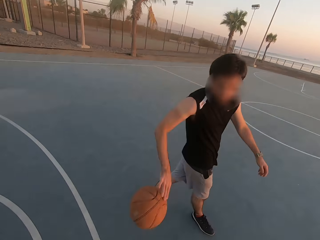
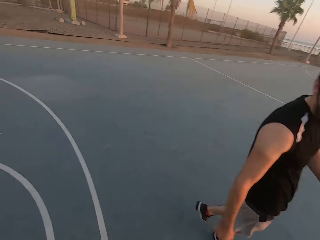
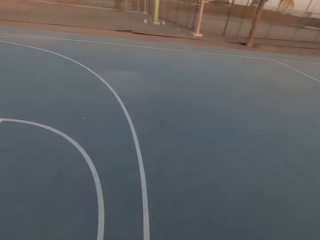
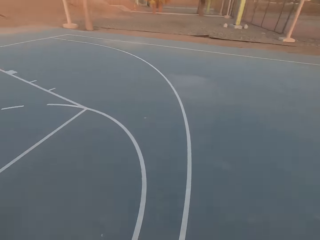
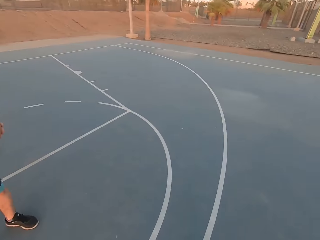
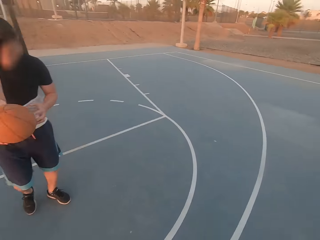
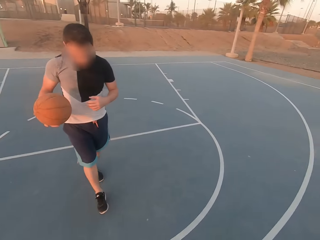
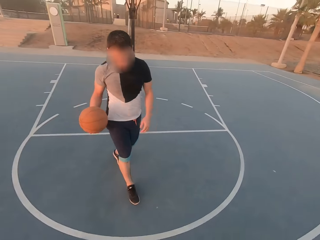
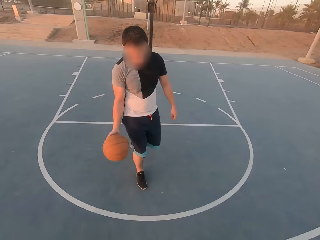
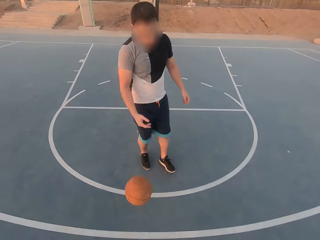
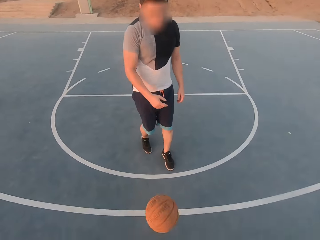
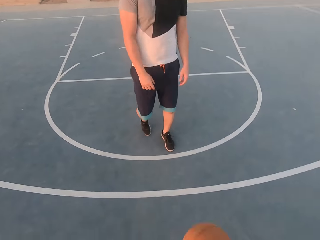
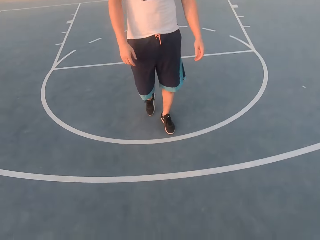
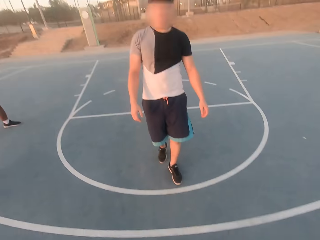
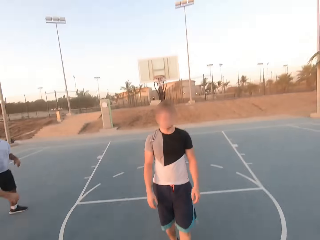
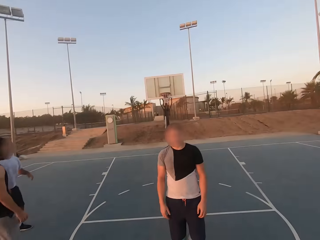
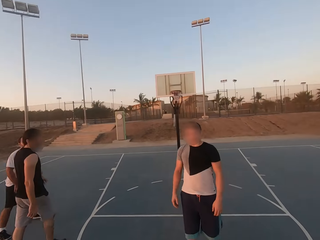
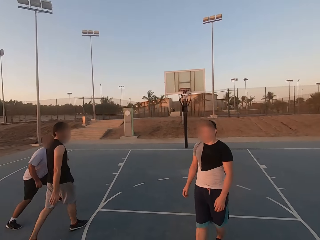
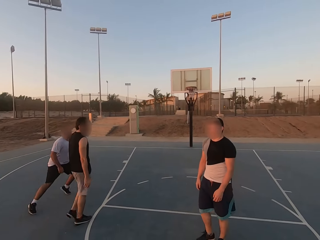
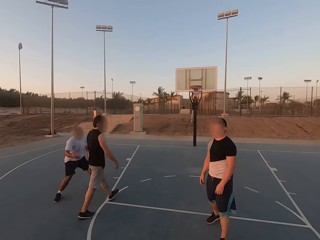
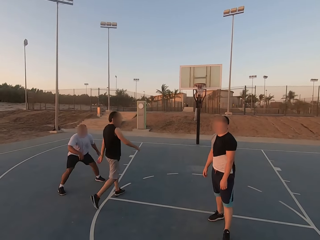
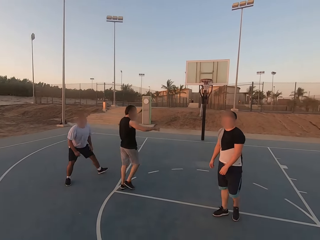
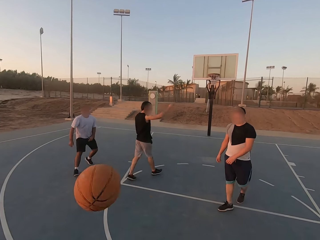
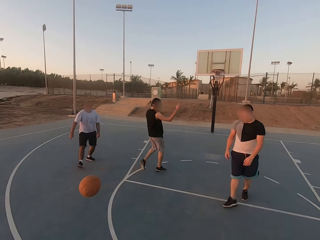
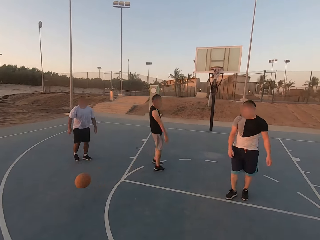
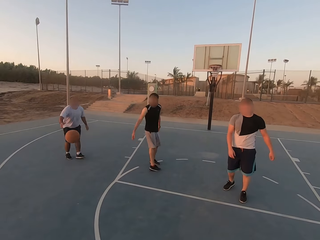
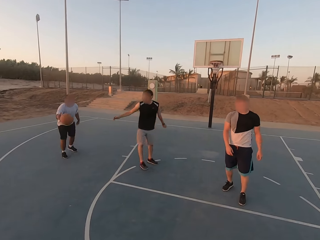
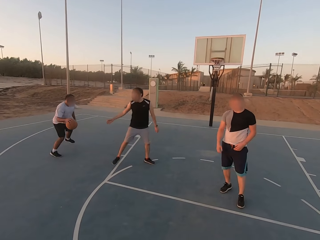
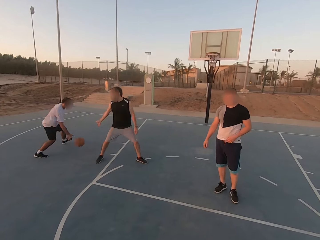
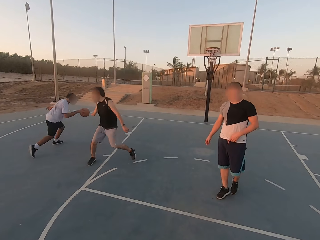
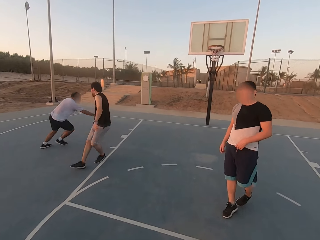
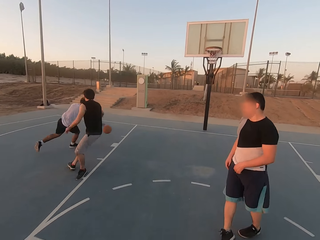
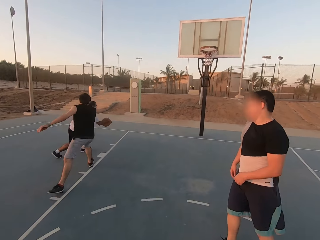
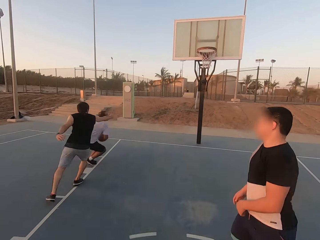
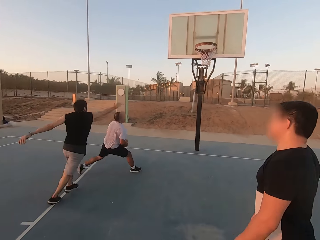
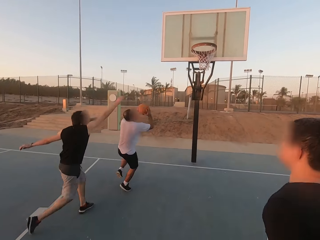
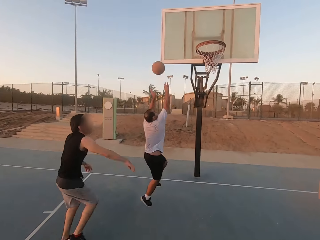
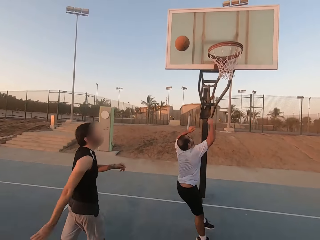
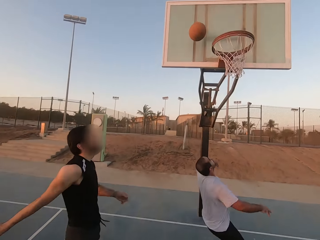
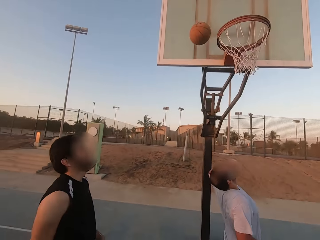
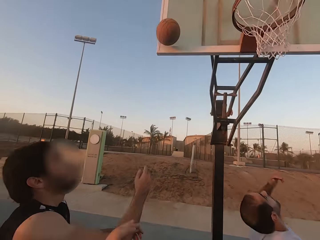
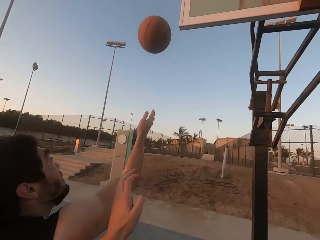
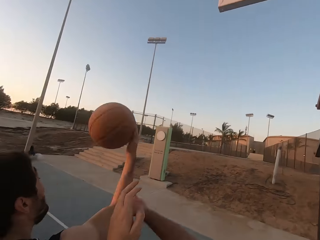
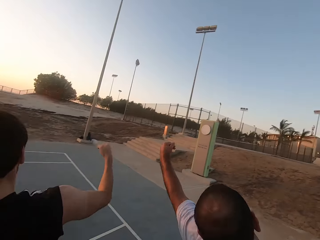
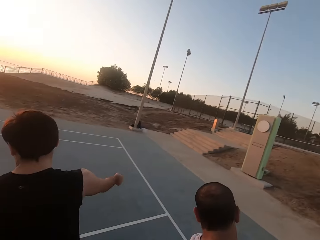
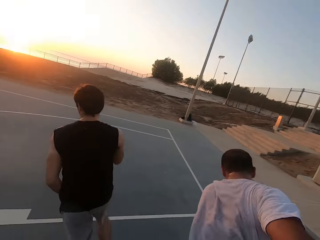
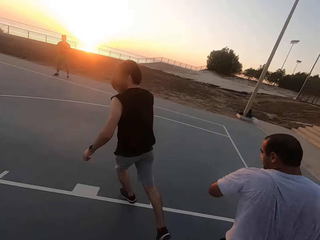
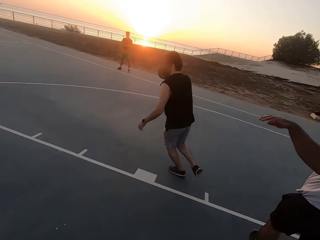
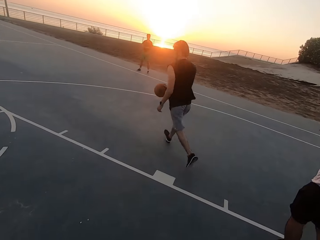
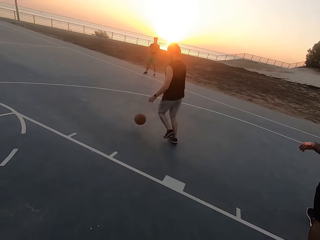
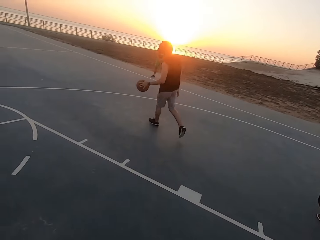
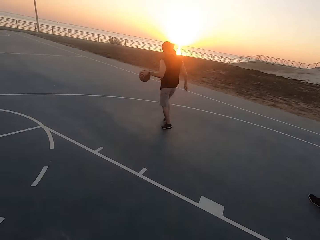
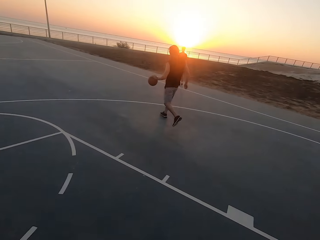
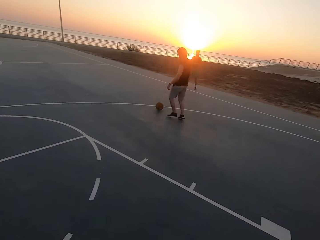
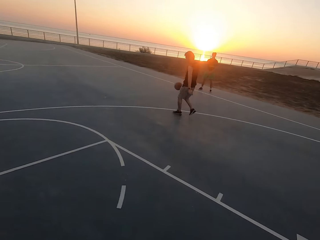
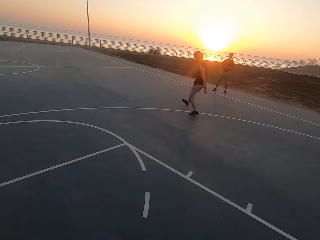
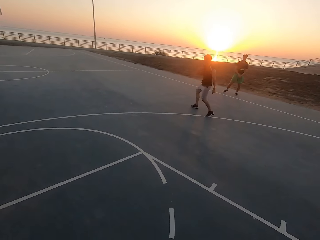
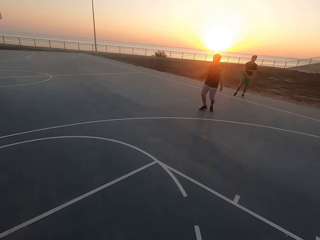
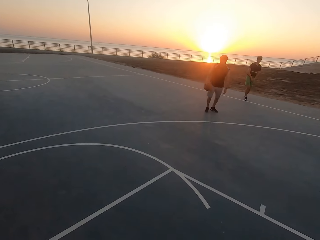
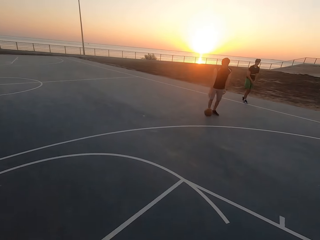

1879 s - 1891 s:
A man throws the ball to another man. The other man picks up the ball and throws the ball to the camera wearer. The camera wearer throws the ball to a third man. The third man picks up the ball and dribbles the ball. The first man shields. The third man jumps and throws the ball on the ring. The first man taps the ball and dribbles the ball.

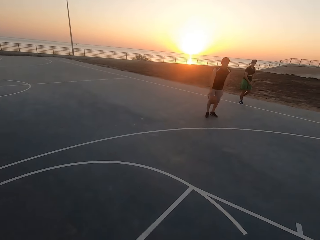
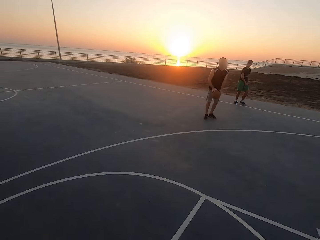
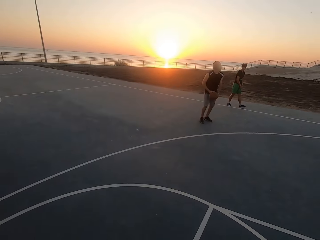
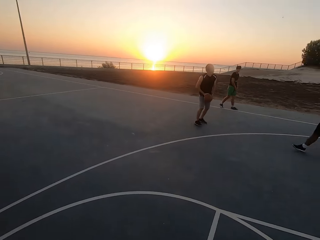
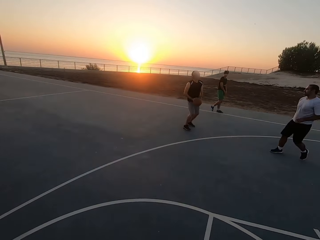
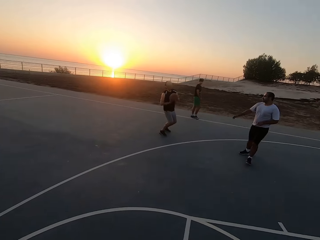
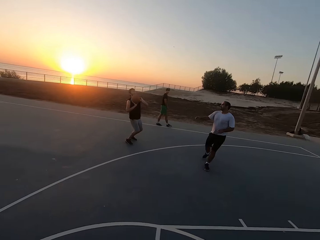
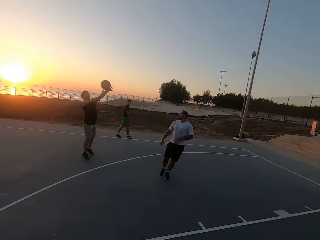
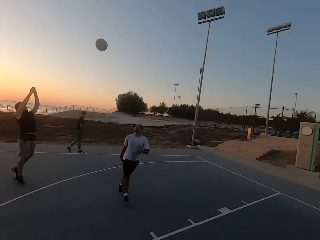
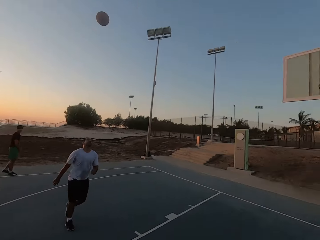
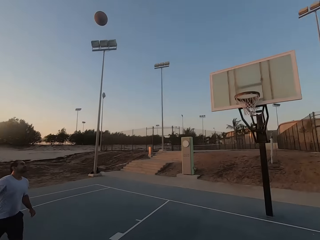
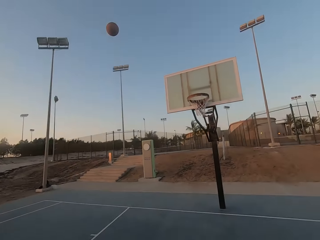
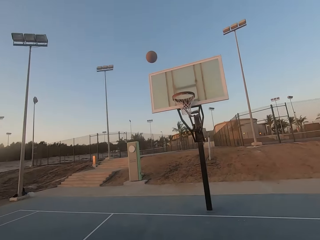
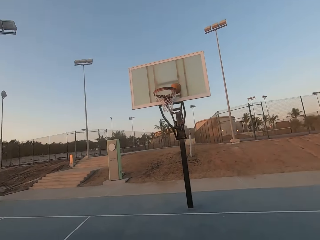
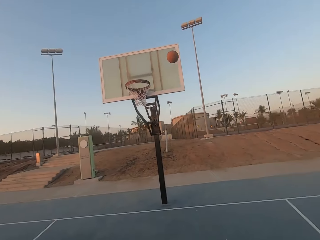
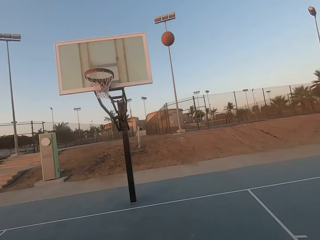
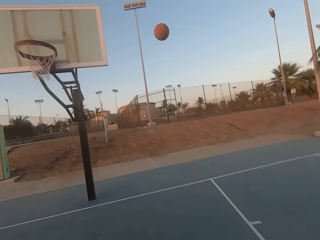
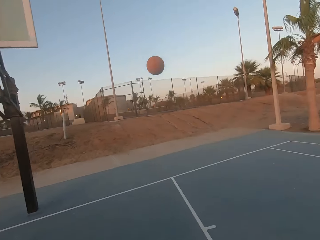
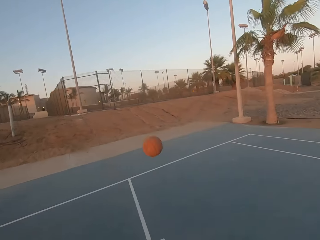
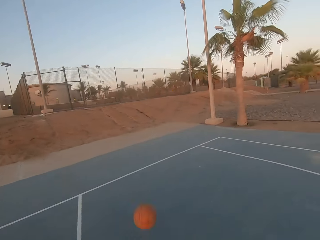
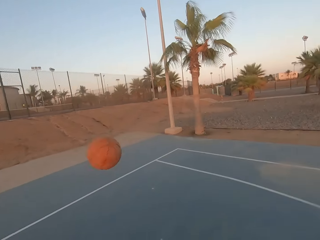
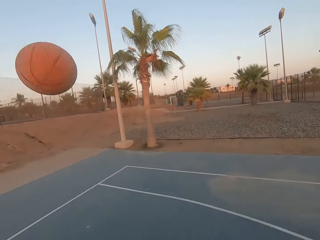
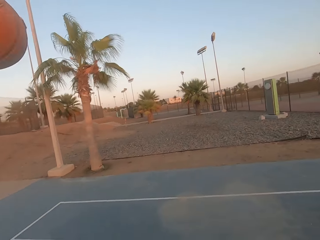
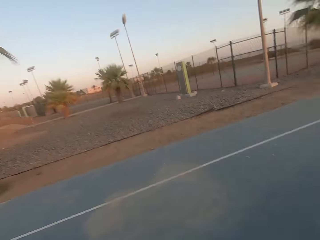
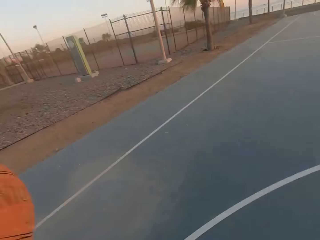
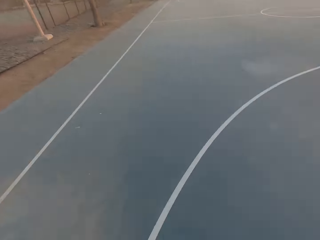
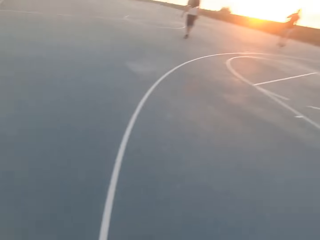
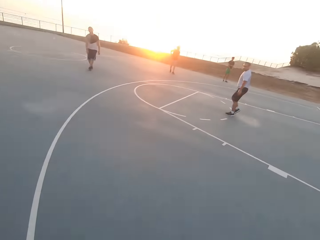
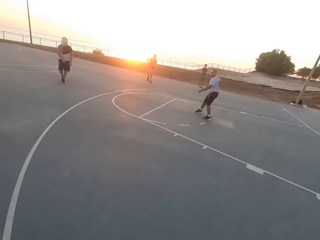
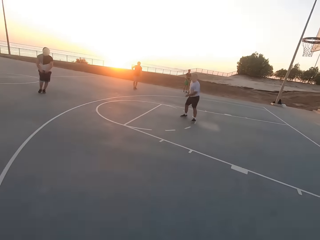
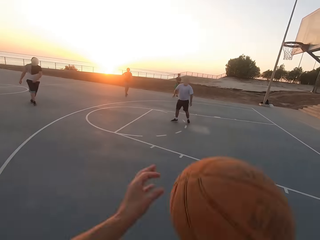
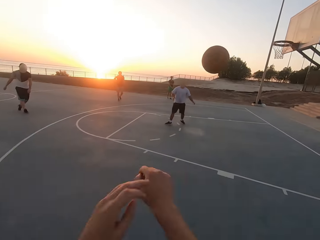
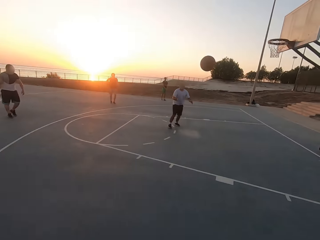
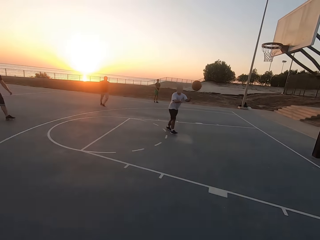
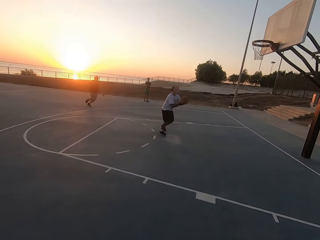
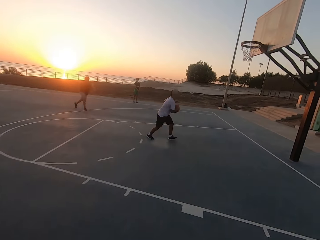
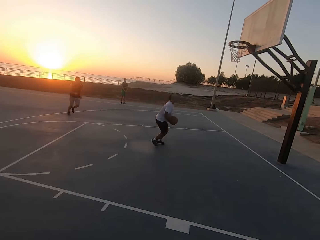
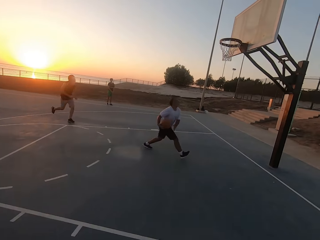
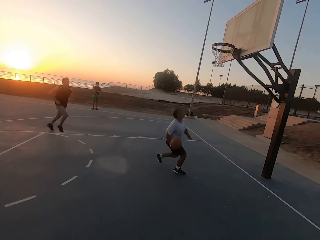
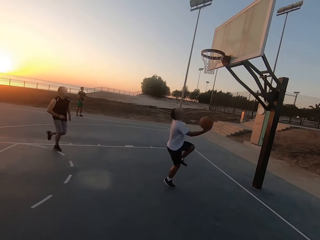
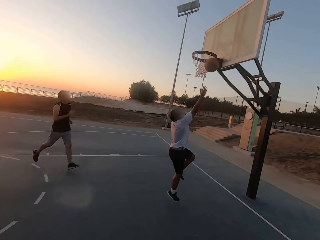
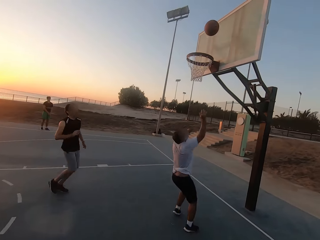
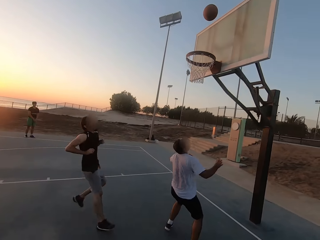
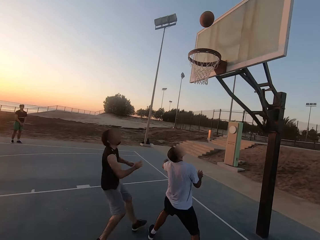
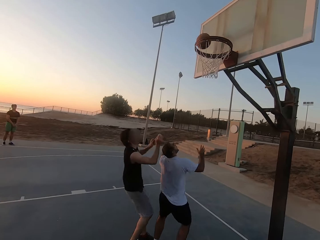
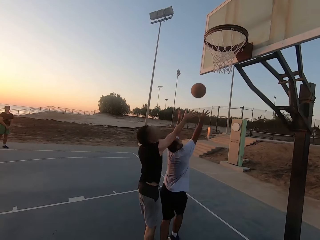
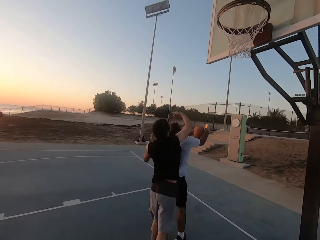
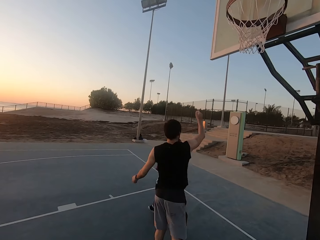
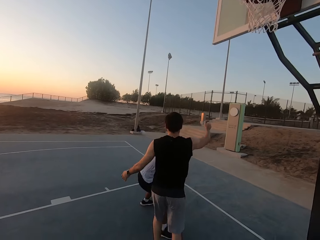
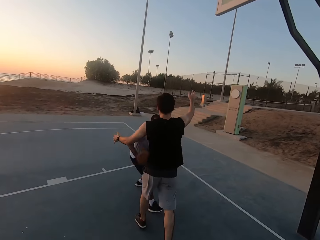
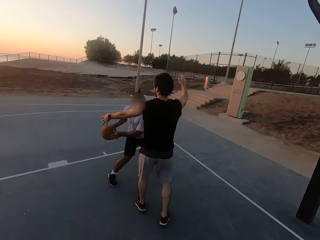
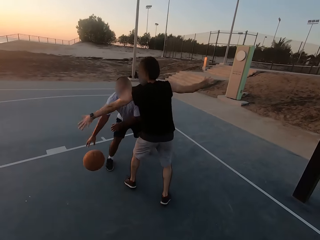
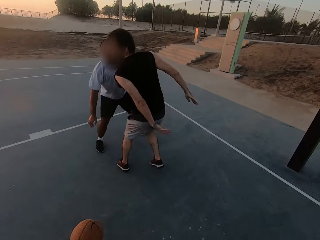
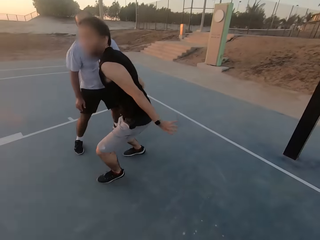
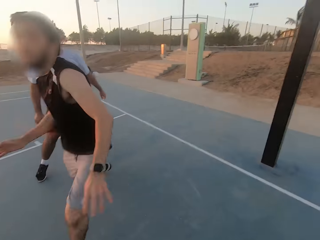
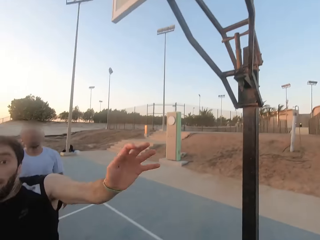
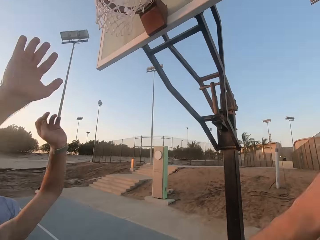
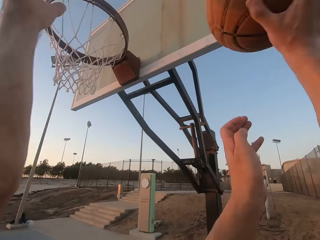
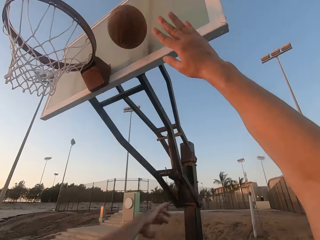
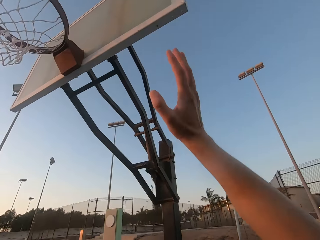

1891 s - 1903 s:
A man throws the ball on the ring. The camera wearer dribbles the ball and picks up the ball. They throw the ball to another man. The other man picks up the ball, throws the ball on the ring and jumps. The first man taps the ball. The other man picks up the ball, holds the ball and throws the ball to the camera wearer. The camera wearer throws the ball on the ring.
